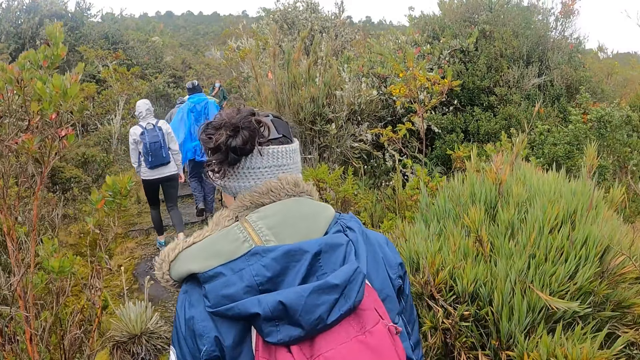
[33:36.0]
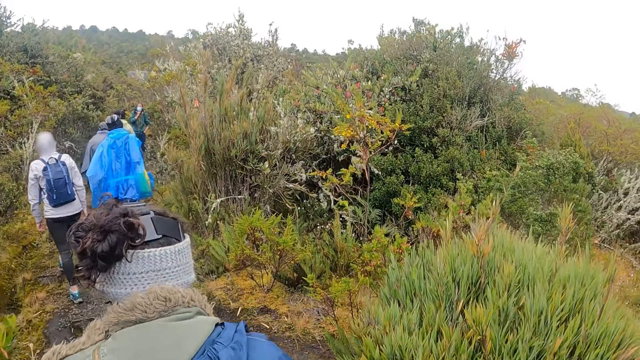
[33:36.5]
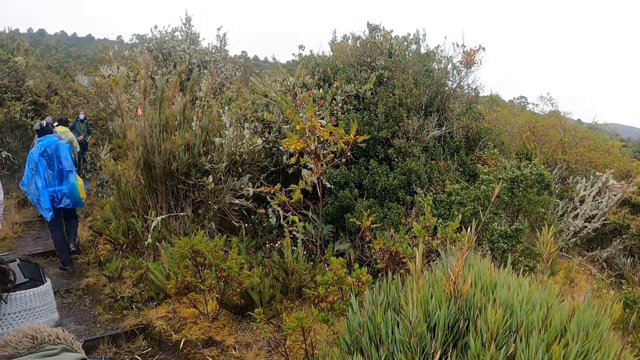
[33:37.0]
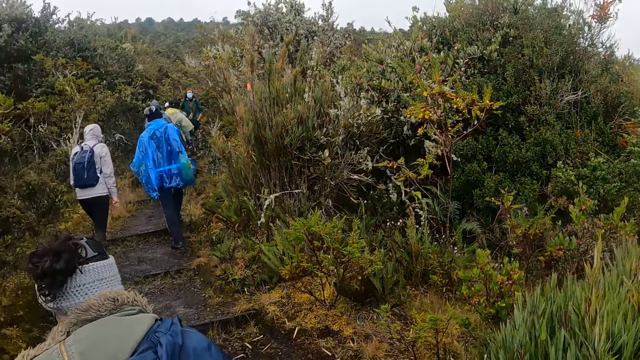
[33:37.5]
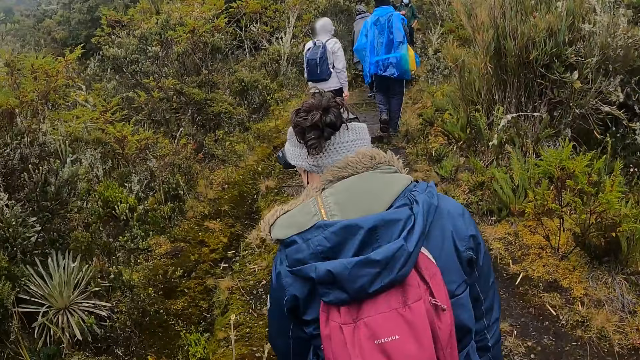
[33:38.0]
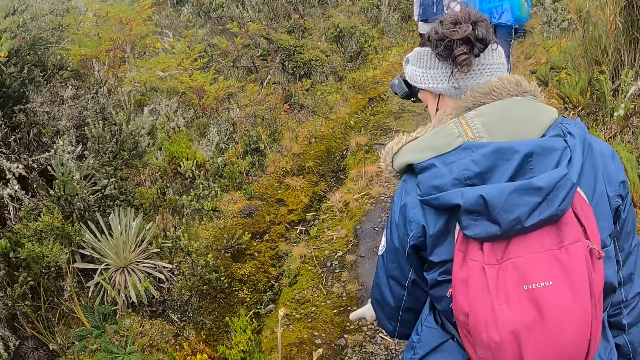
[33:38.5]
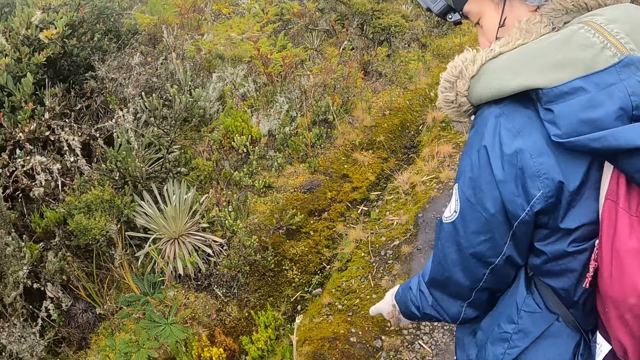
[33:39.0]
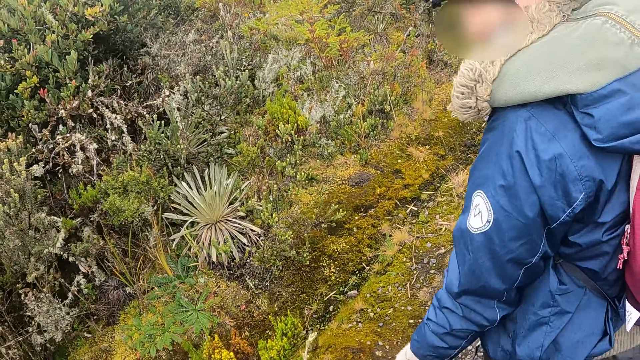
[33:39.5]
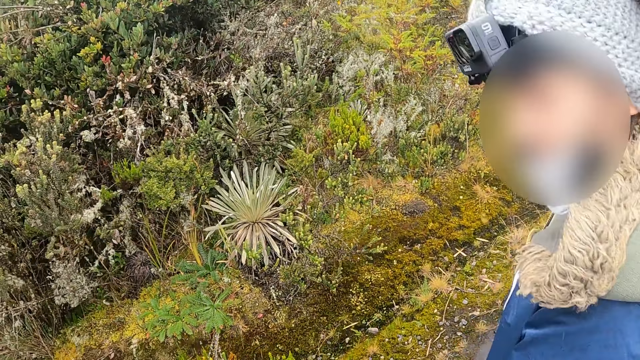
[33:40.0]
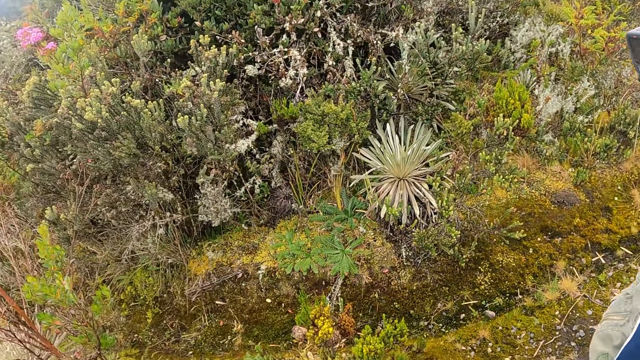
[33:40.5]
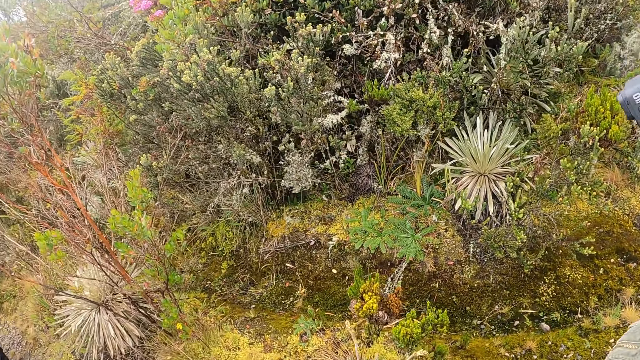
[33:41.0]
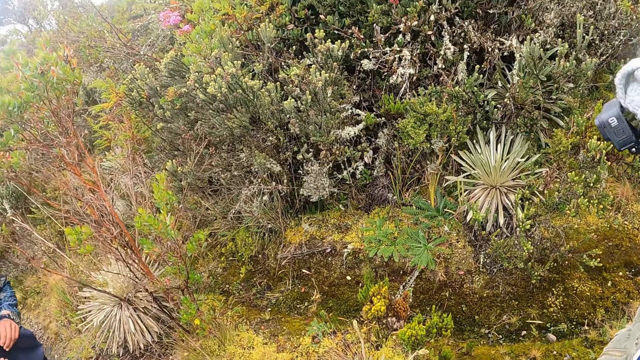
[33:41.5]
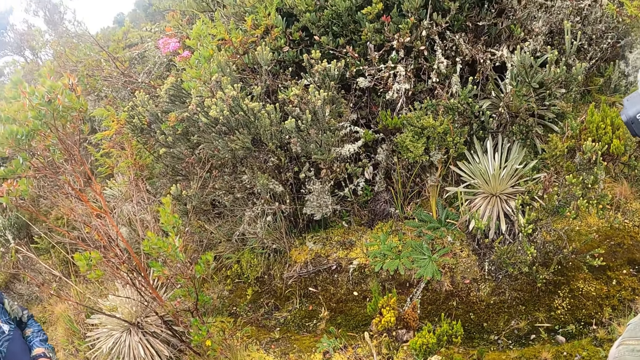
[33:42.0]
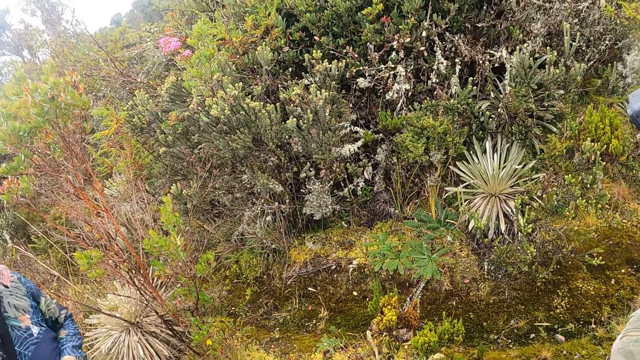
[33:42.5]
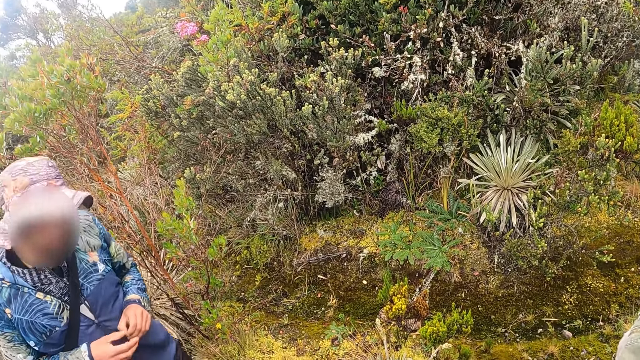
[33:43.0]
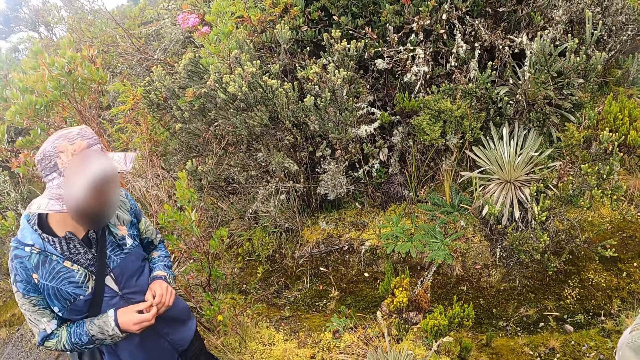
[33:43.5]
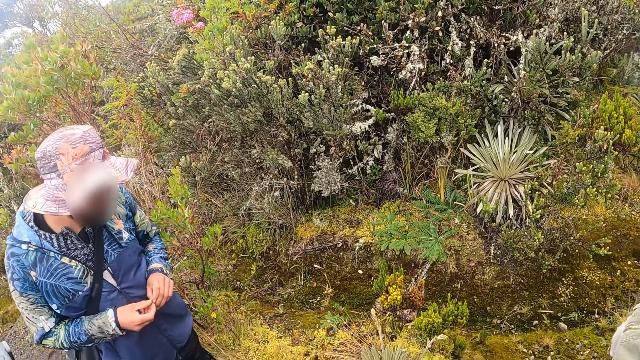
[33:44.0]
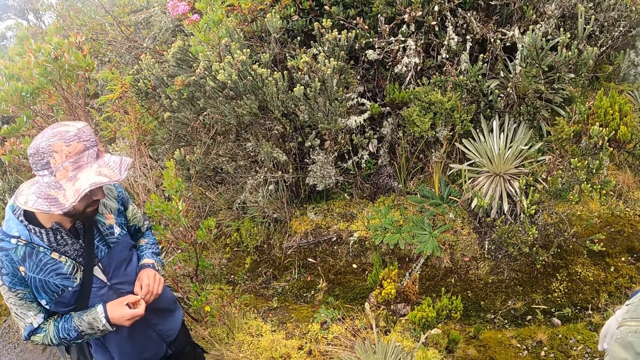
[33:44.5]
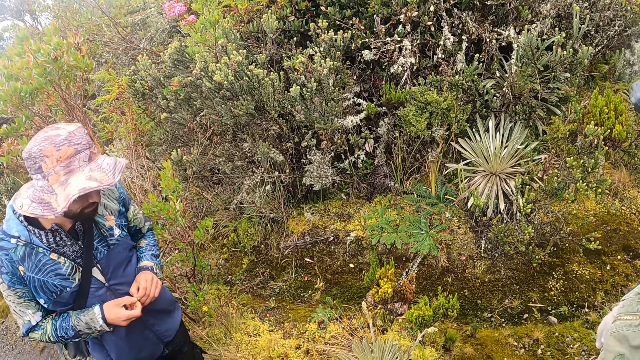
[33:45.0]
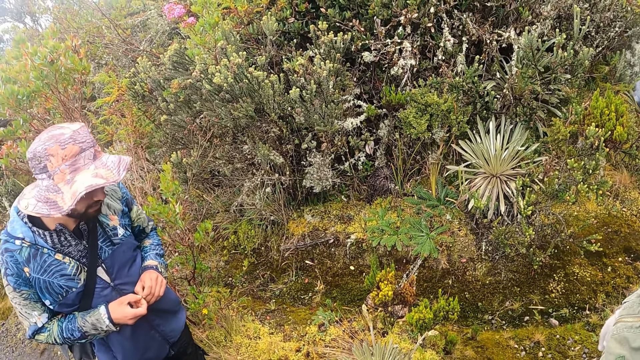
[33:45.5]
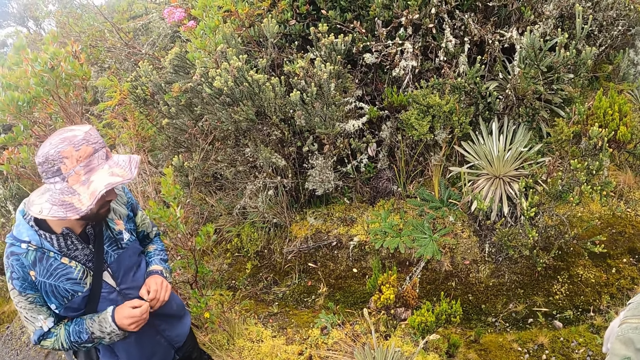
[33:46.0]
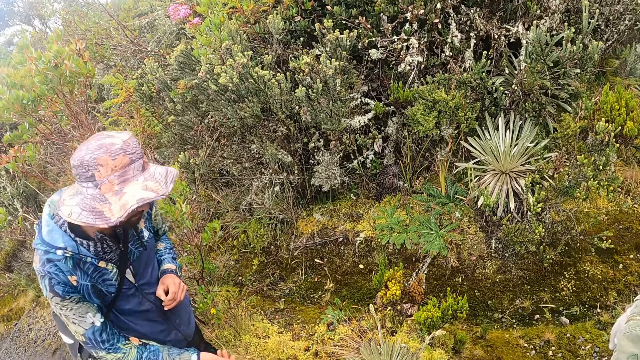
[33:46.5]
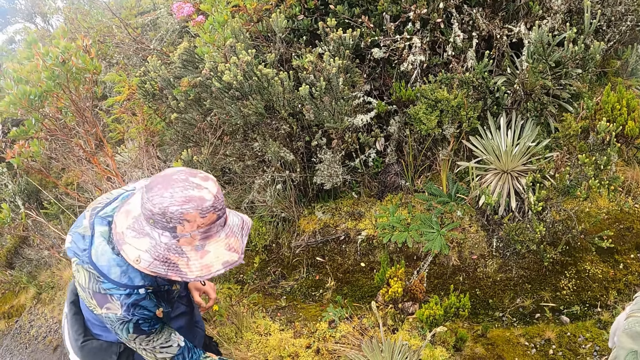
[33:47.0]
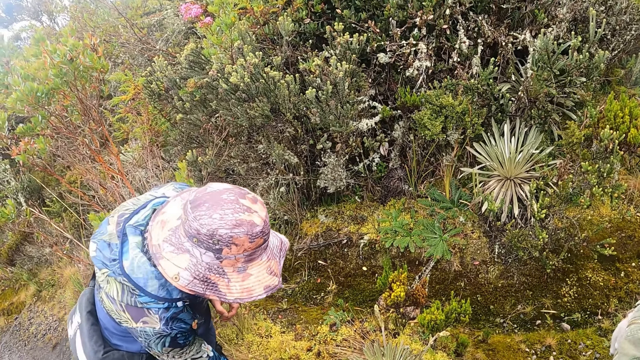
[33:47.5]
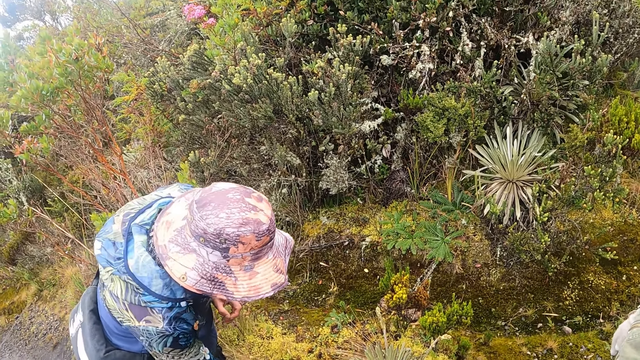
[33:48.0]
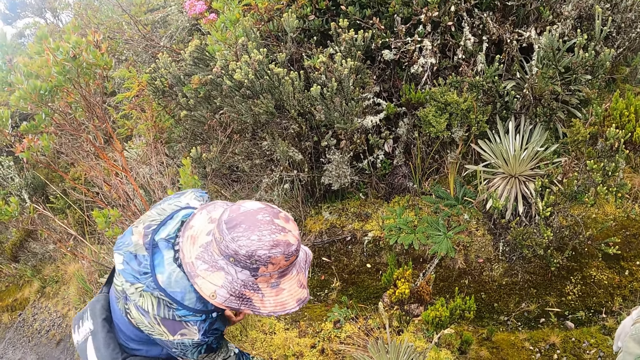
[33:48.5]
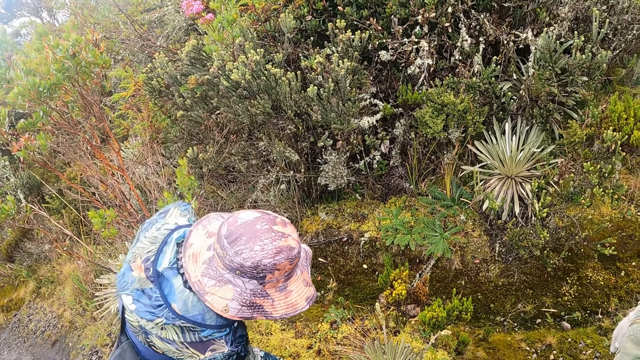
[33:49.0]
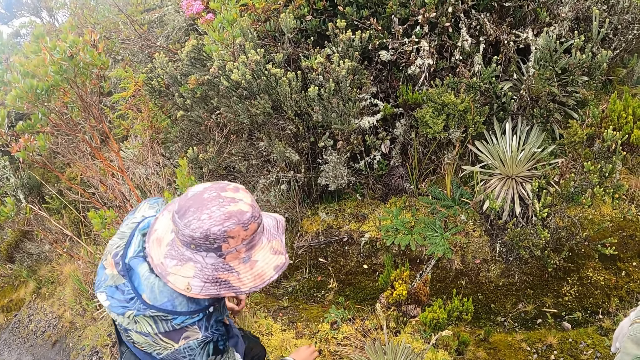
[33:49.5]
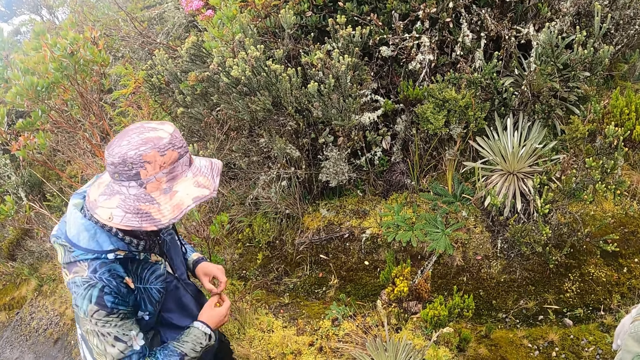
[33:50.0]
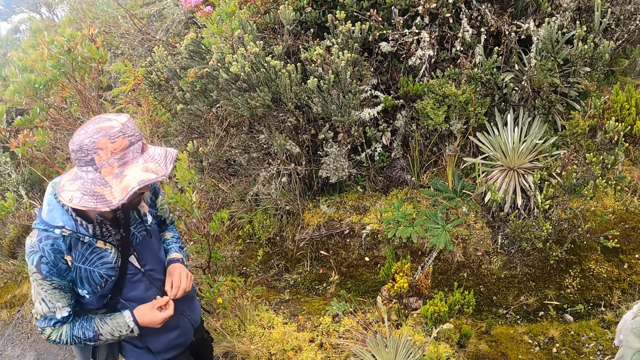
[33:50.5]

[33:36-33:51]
The woman points to a plant with her left hand. The camera wearer looks around in the forest. A man touches a plant with his right hand.

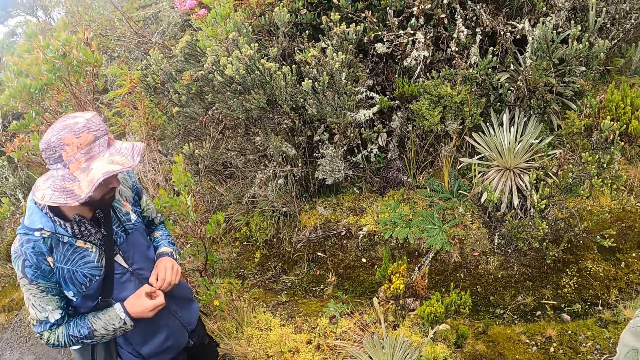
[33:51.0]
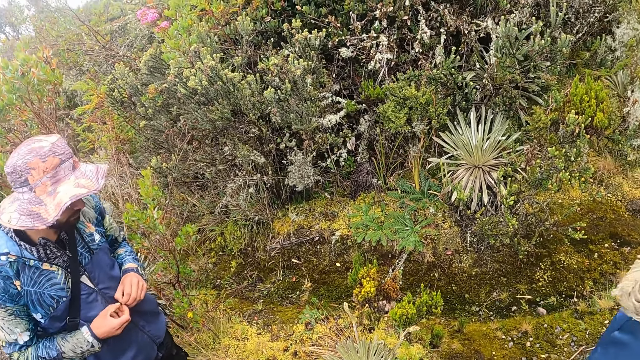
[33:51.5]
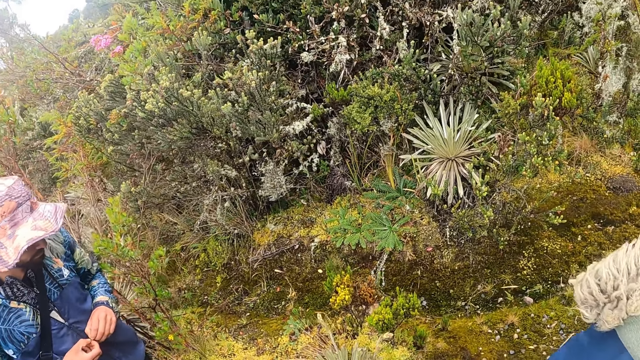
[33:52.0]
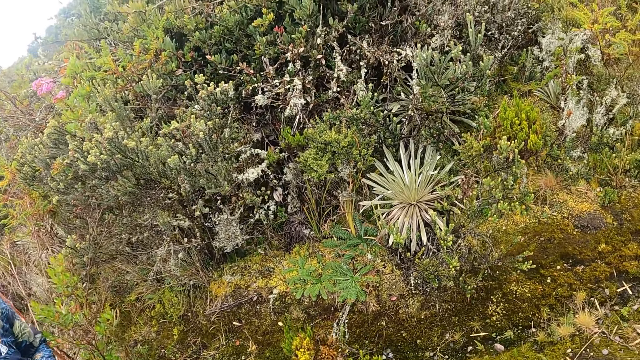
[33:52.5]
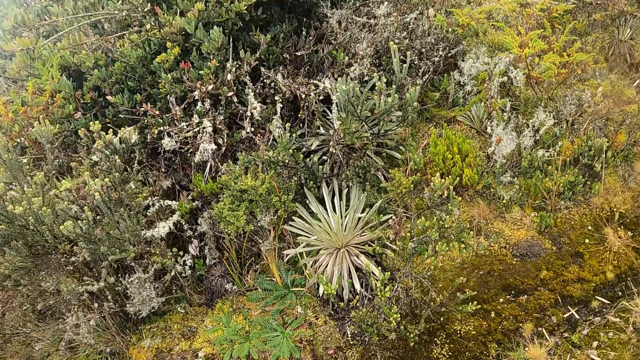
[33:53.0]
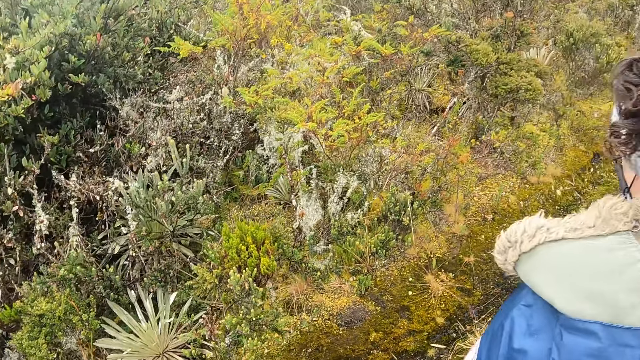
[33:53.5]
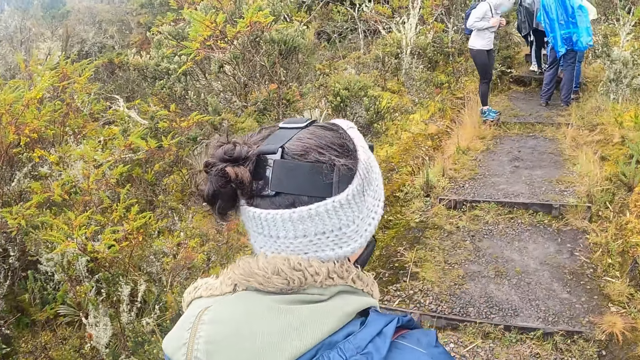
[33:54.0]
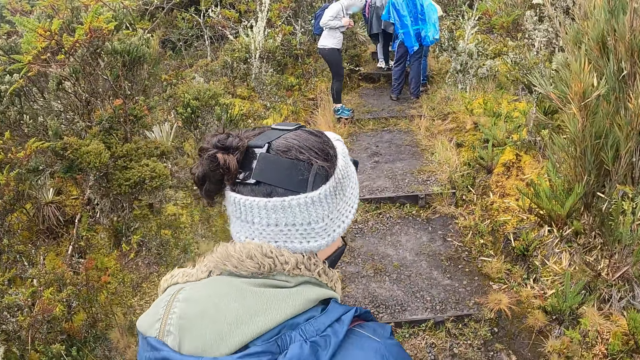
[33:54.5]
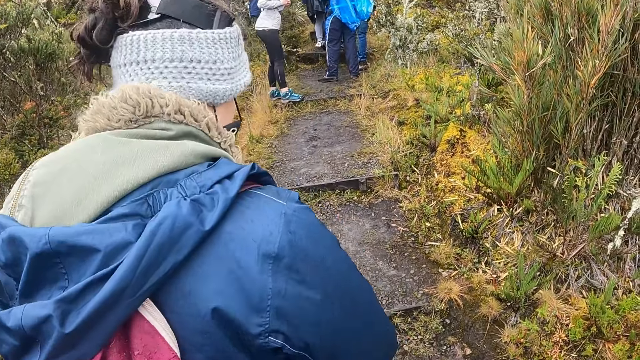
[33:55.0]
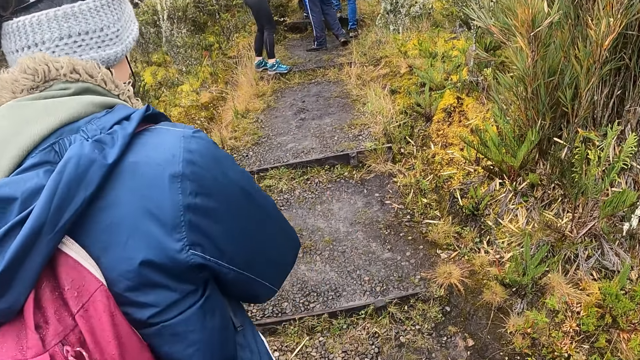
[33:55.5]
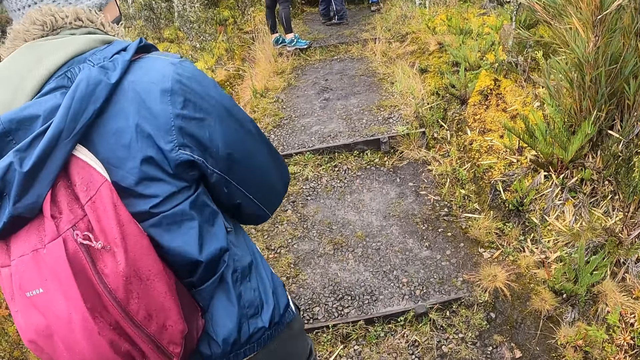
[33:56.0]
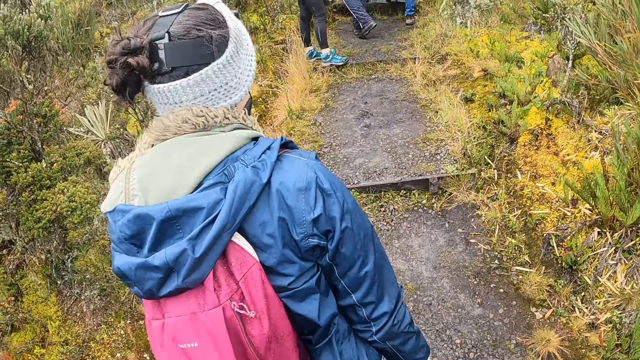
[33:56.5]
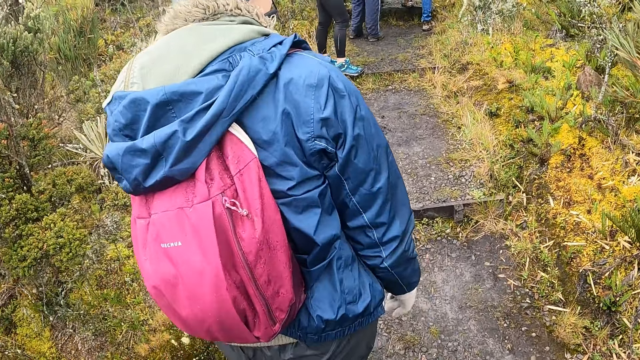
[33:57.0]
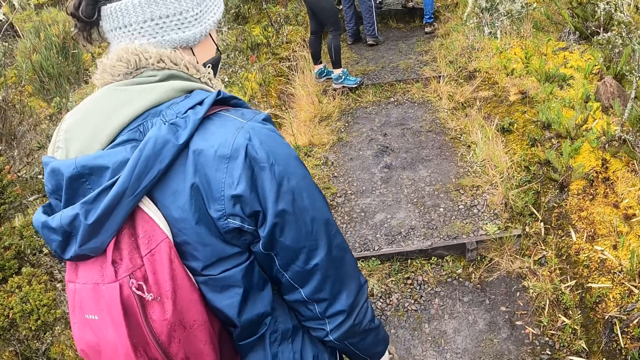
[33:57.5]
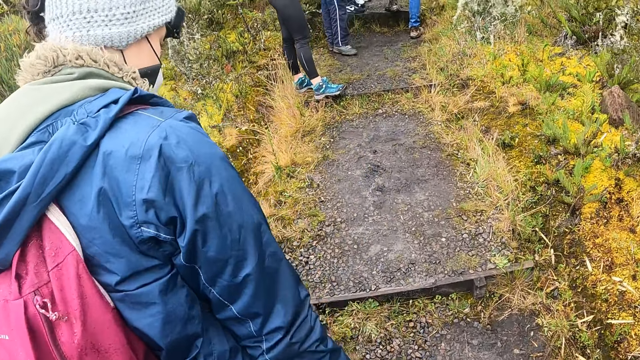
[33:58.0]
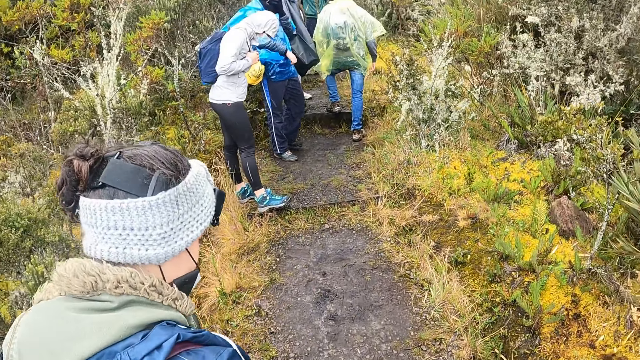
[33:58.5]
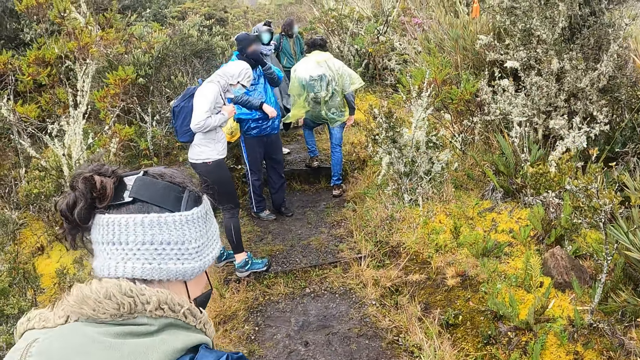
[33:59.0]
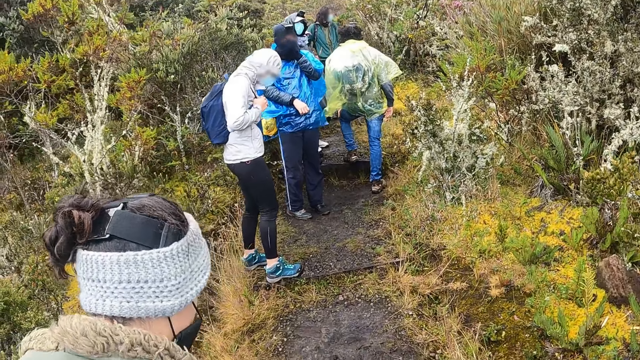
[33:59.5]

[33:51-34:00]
The camera wearer walks through the bush. The woman walks through the bush.
